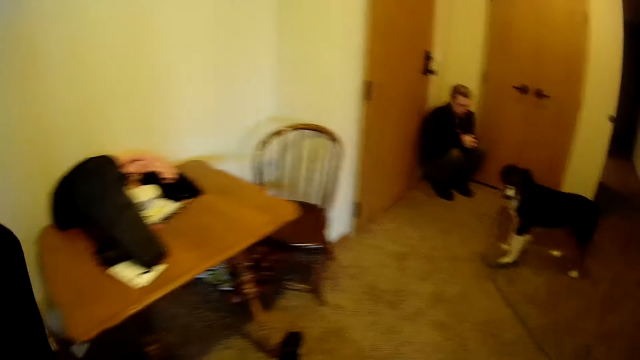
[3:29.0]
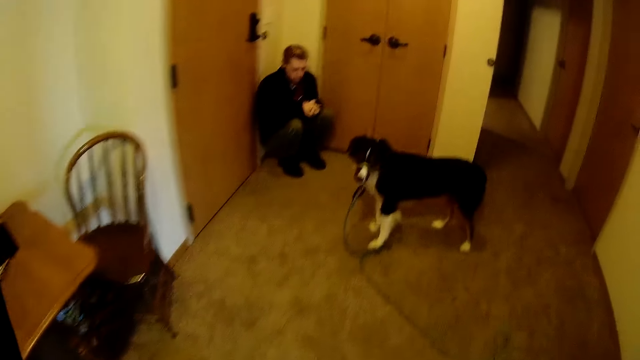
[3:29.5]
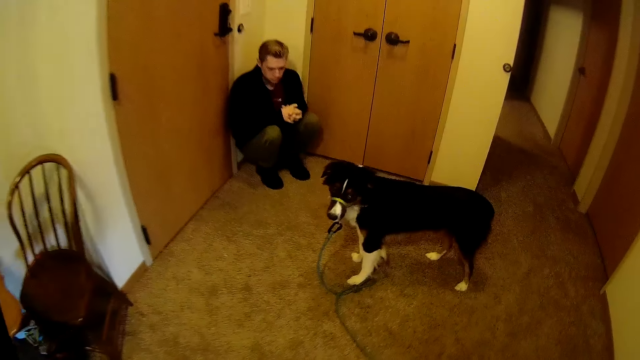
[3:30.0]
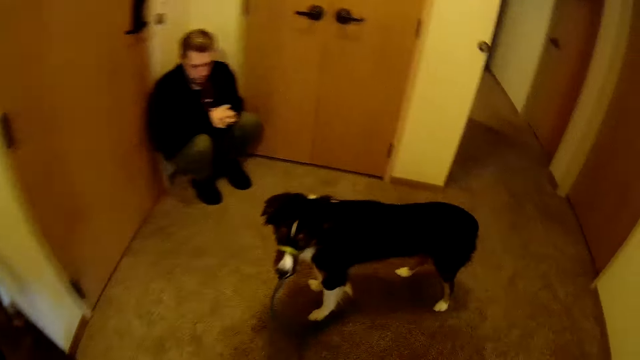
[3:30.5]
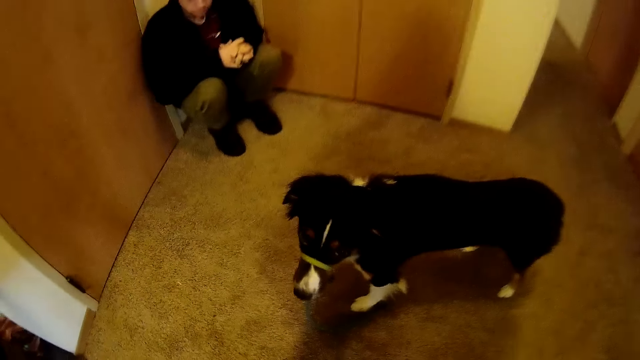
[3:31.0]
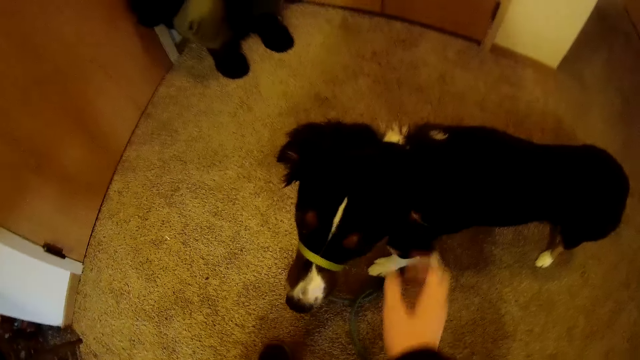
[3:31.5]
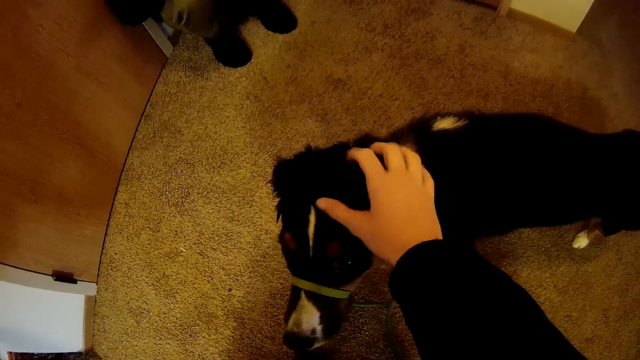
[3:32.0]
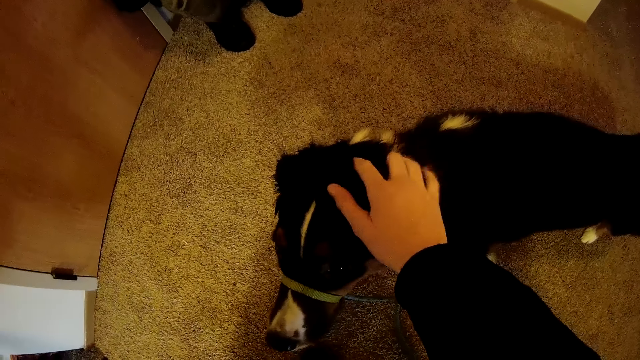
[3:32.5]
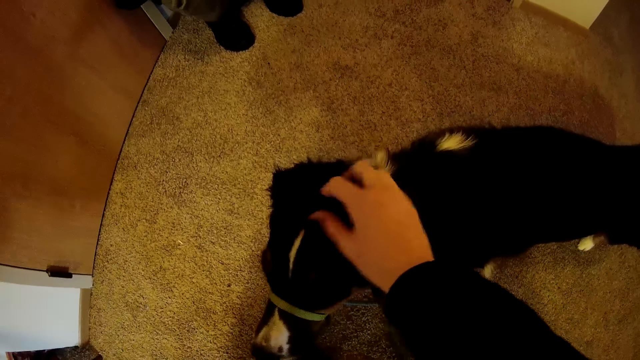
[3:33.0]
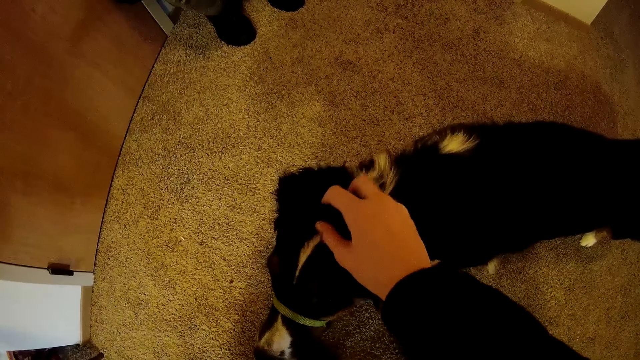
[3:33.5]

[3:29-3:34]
The camera wearer walks towards the dog. She caresses the dog with her right hand.
